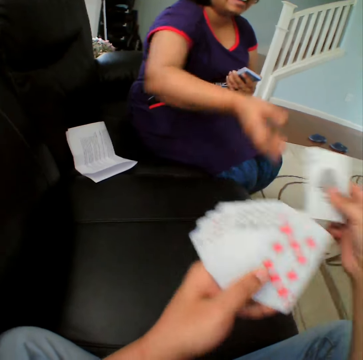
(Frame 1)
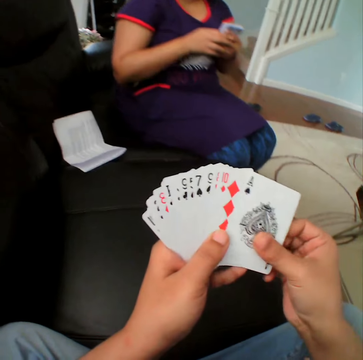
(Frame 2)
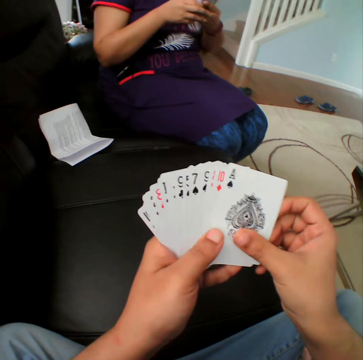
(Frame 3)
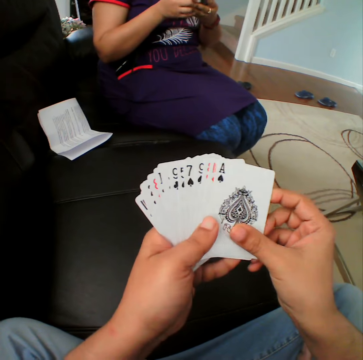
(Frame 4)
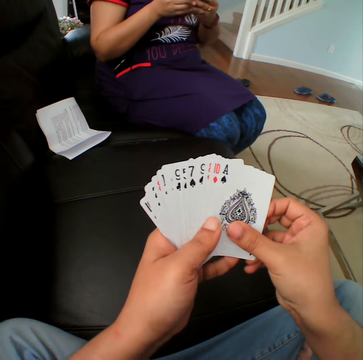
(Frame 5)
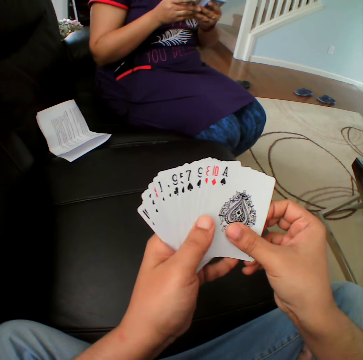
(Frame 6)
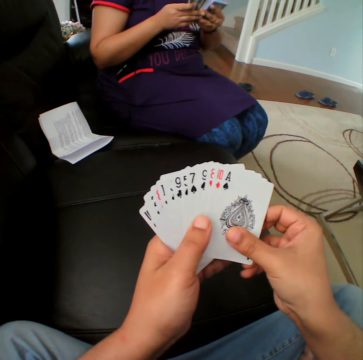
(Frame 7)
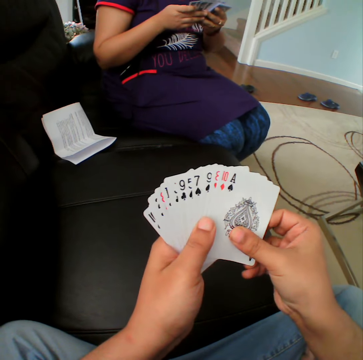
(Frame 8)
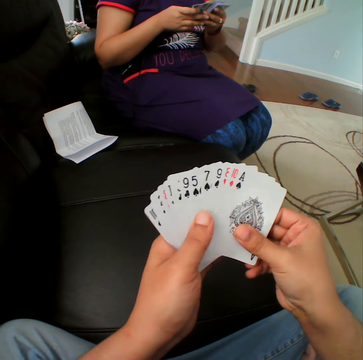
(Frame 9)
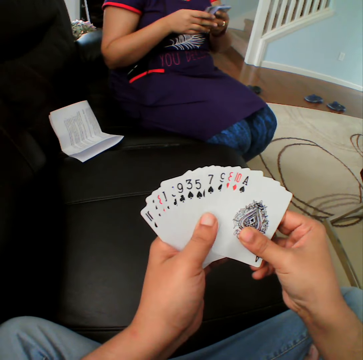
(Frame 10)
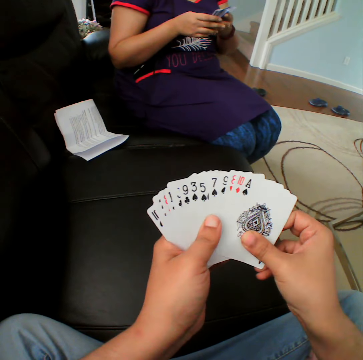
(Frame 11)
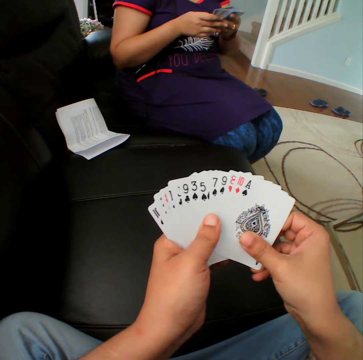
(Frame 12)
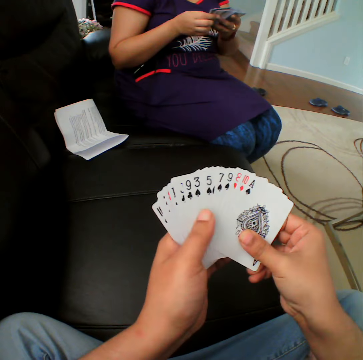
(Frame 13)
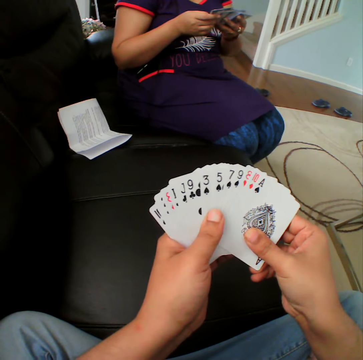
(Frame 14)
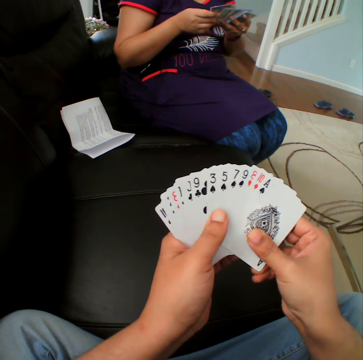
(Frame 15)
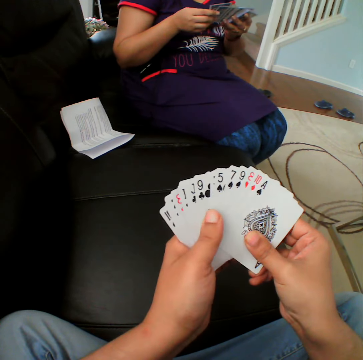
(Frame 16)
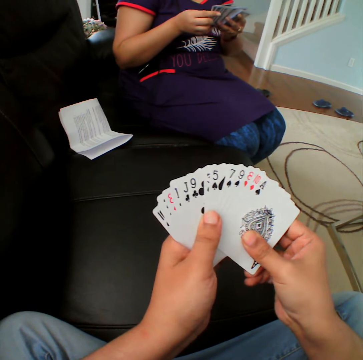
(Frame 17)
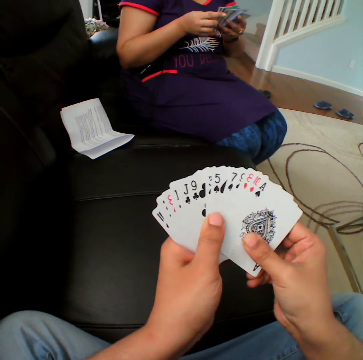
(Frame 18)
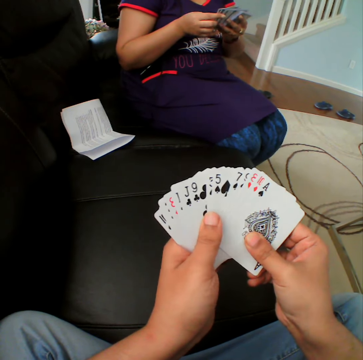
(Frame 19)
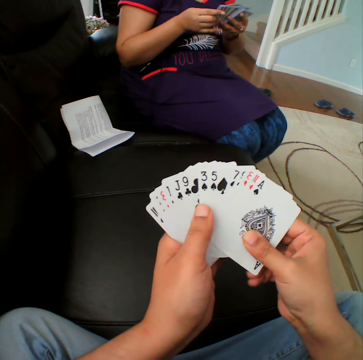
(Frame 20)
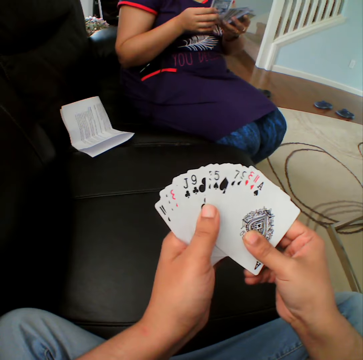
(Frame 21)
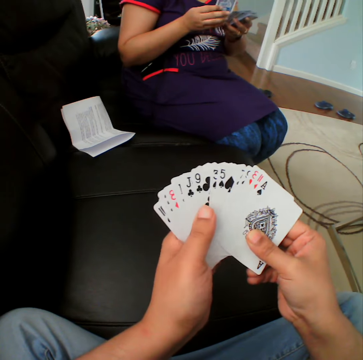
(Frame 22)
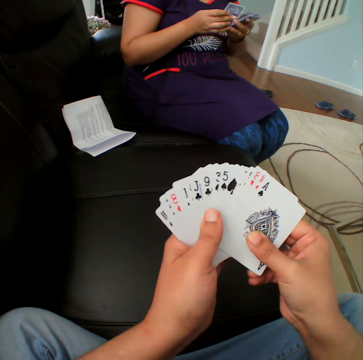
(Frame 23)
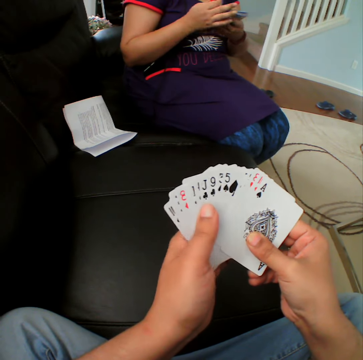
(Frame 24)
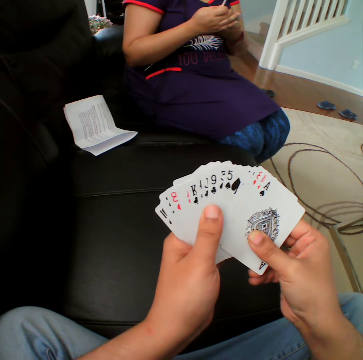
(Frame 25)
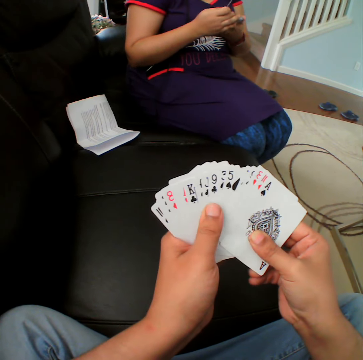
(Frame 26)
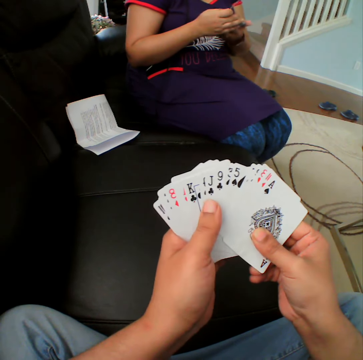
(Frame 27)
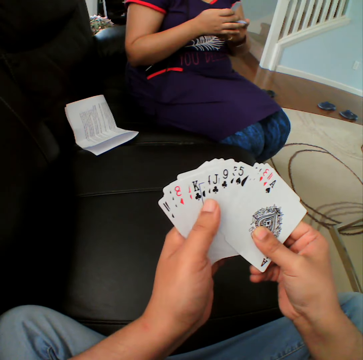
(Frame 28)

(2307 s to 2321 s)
The camera wearer selects the cards.

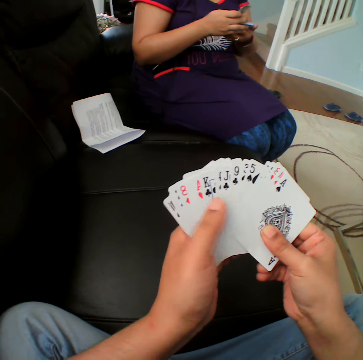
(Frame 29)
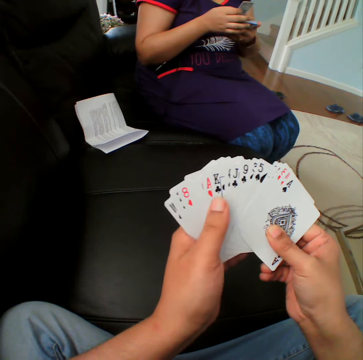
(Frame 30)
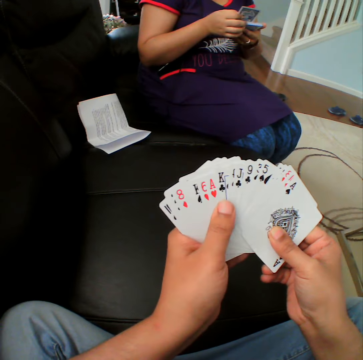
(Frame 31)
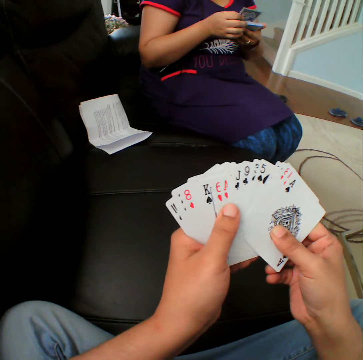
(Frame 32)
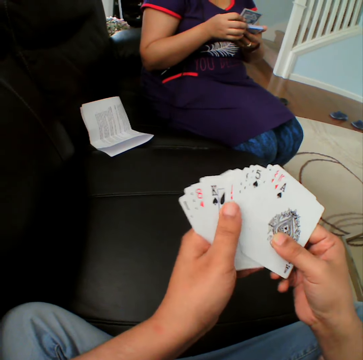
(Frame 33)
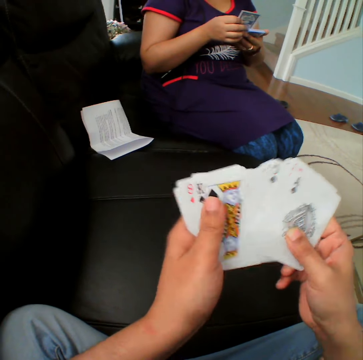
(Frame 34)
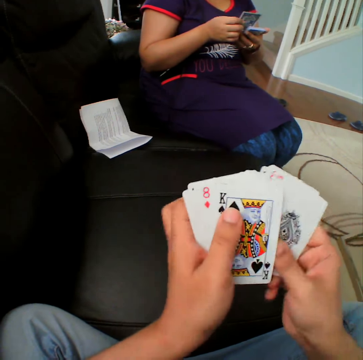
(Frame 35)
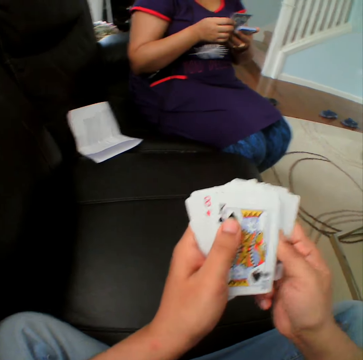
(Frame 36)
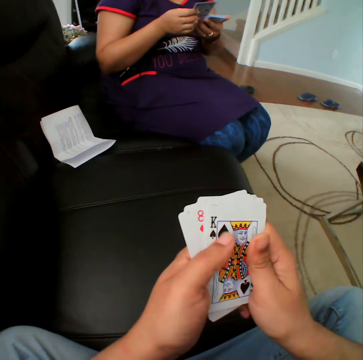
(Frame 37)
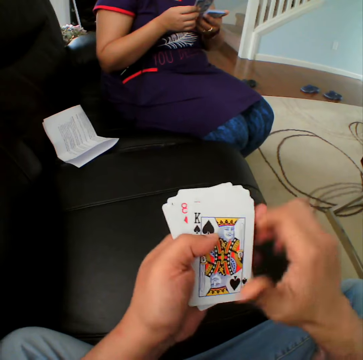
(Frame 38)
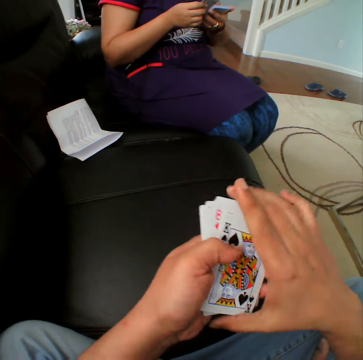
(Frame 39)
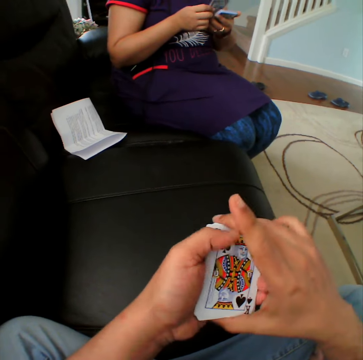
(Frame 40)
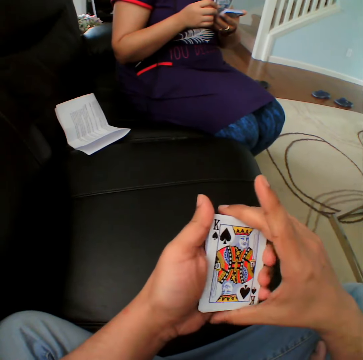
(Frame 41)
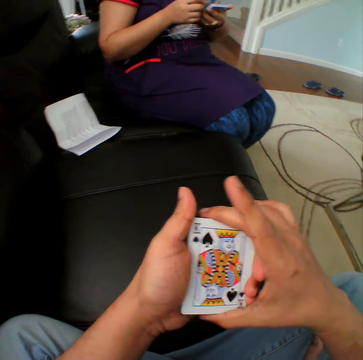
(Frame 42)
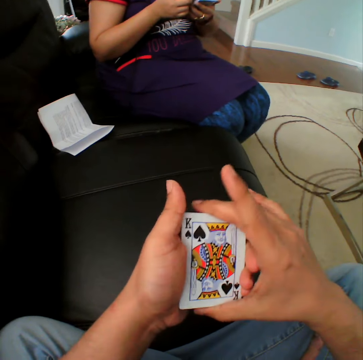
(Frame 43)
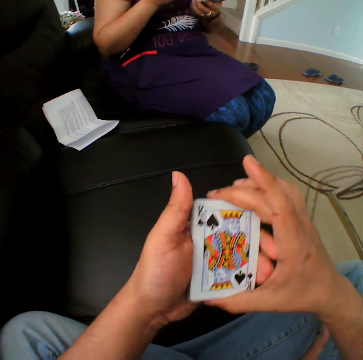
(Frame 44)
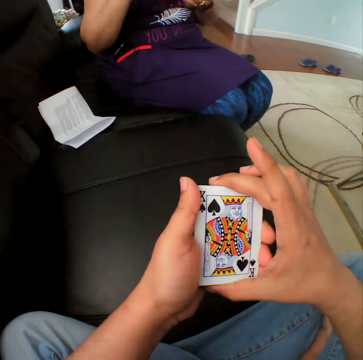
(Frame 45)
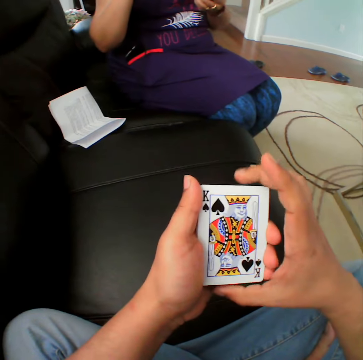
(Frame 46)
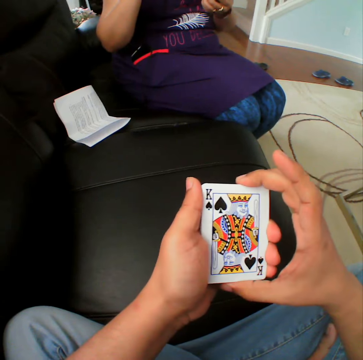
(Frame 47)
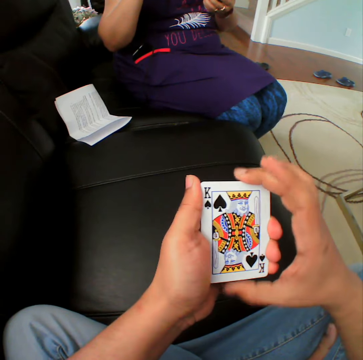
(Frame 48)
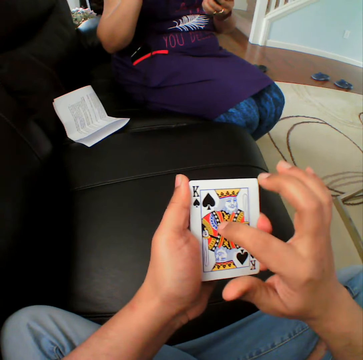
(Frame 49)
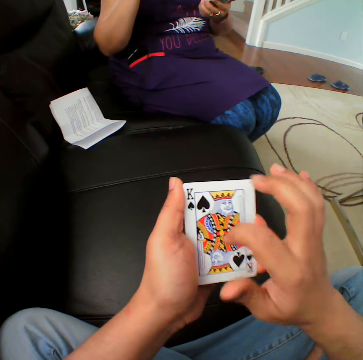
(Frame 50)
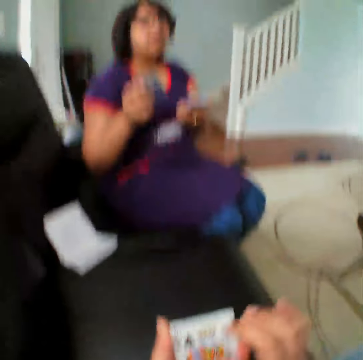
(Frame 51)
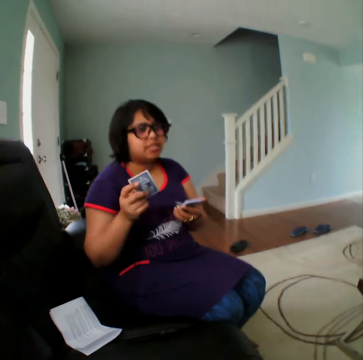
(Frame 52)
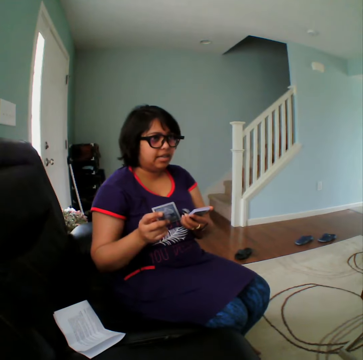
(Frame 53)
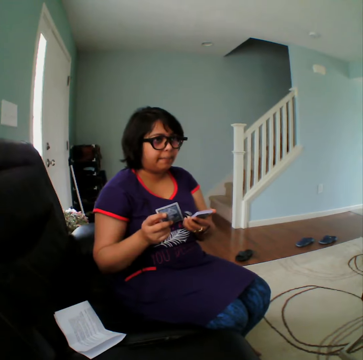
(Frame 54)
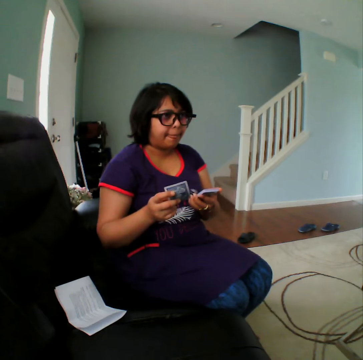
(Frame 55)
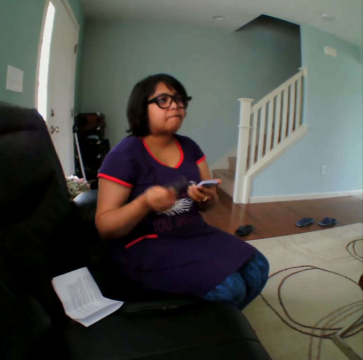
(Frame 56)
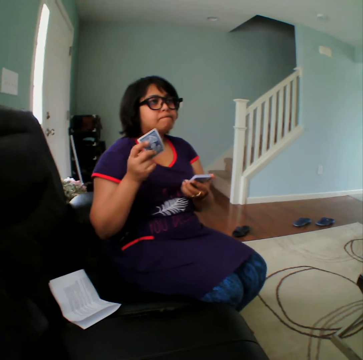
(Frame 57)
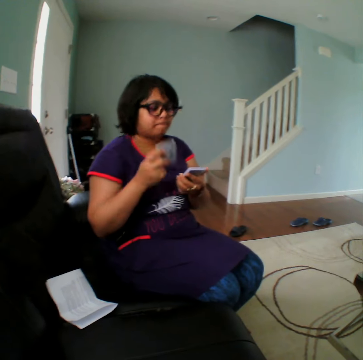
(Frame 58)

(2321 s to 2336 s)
The camera wearer holds the card. They hit the card with the finger. They converse with a woman.

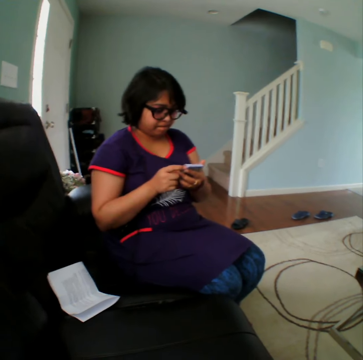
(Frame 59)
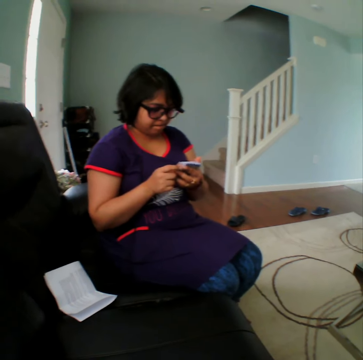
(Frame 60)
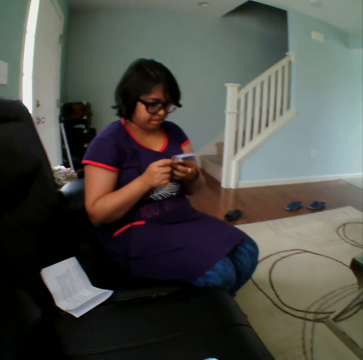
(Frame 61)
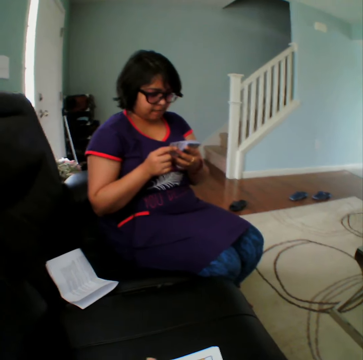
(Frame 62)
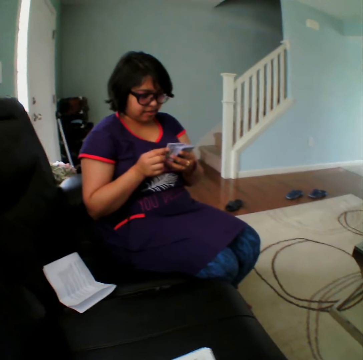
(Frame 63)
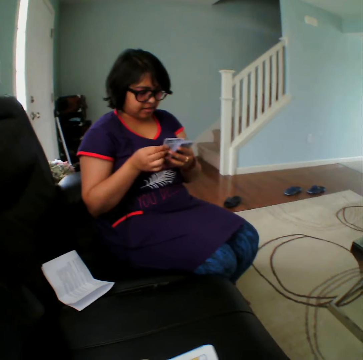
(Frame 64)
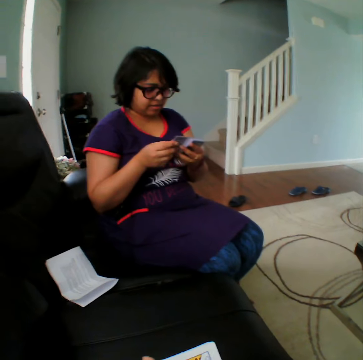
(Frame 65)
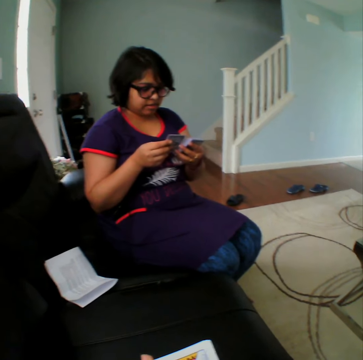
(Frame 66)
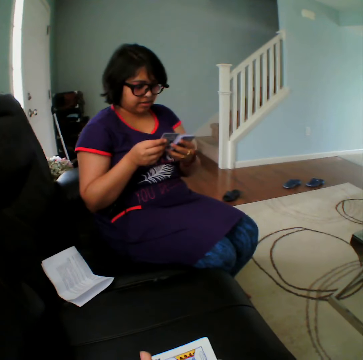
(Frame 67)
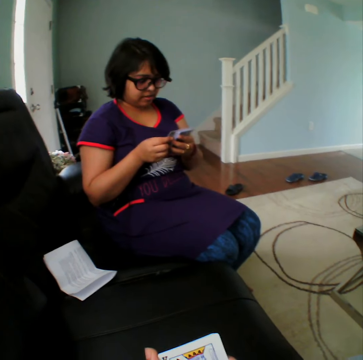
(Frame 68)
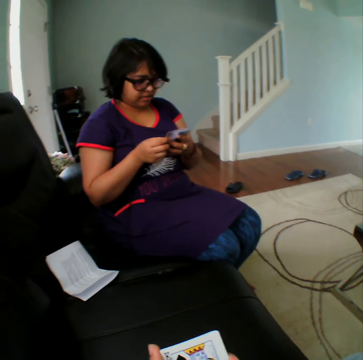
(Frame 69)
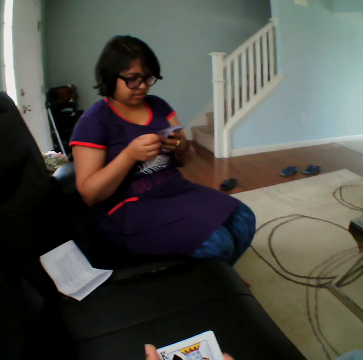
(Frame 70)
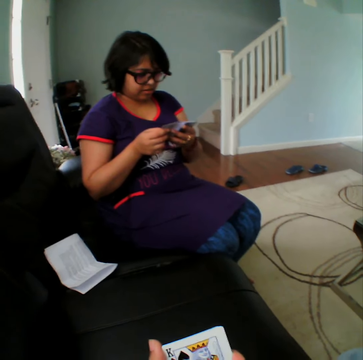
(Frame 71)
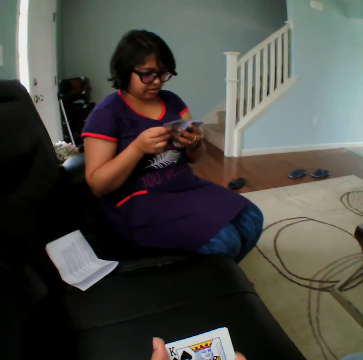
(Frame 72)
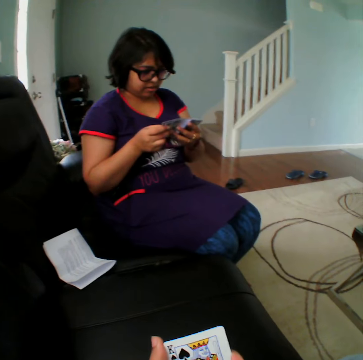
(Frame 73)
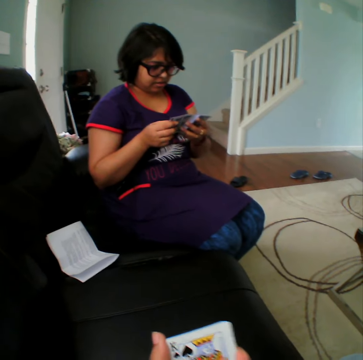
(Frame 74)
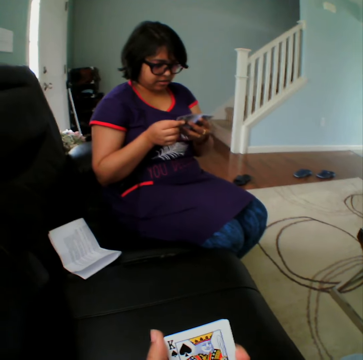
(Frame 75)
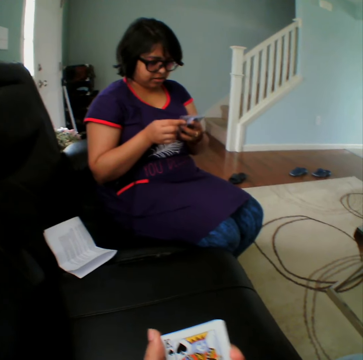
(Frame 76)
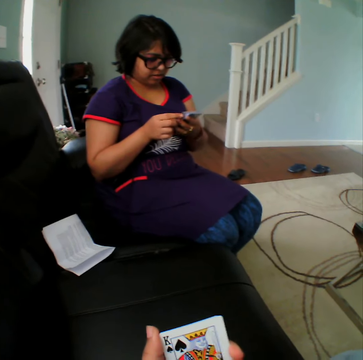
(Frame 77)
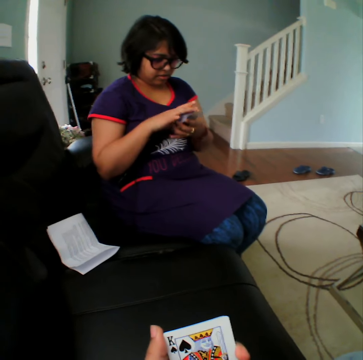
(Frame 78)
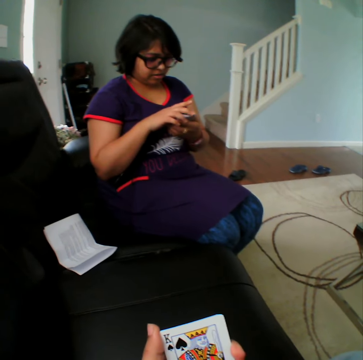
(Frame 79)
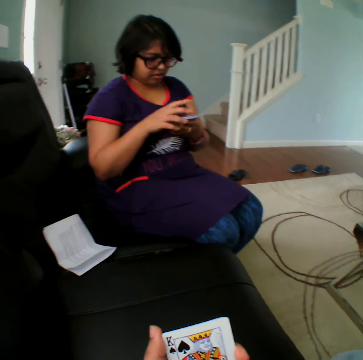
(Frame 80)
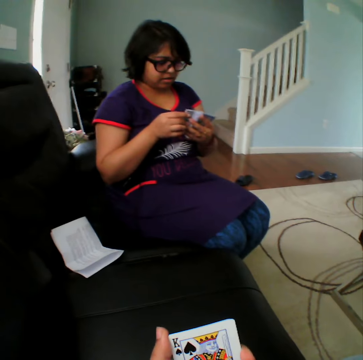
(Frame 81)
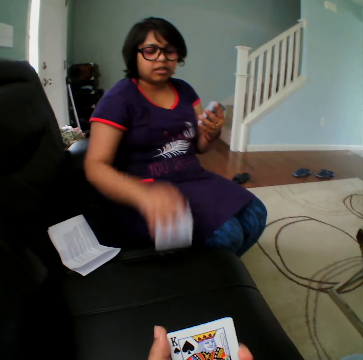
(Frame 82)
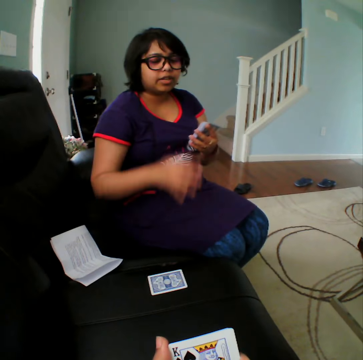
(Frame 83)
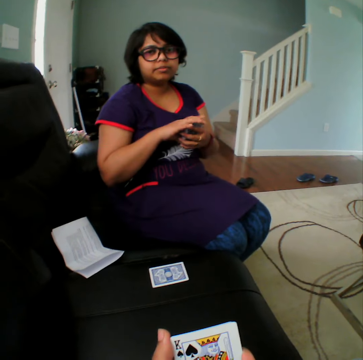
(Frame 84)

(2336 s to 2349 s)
A person selects the cards. The person picks up the card and places the card on the couch.
